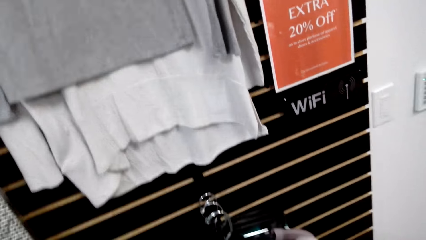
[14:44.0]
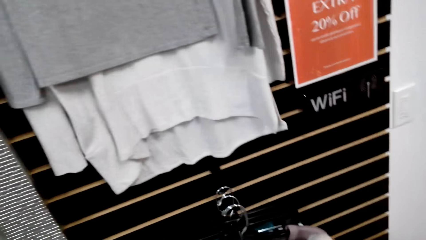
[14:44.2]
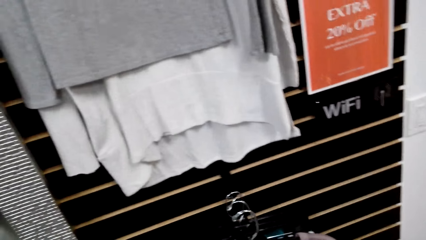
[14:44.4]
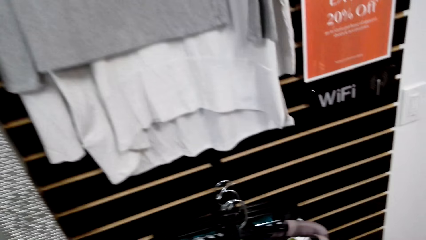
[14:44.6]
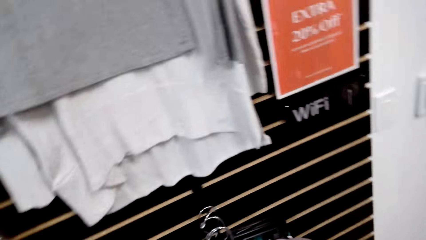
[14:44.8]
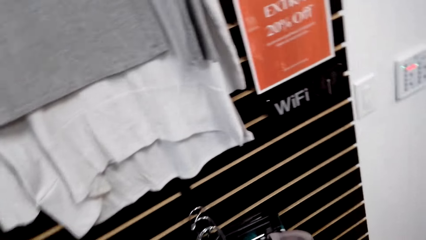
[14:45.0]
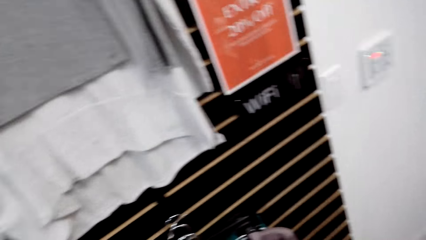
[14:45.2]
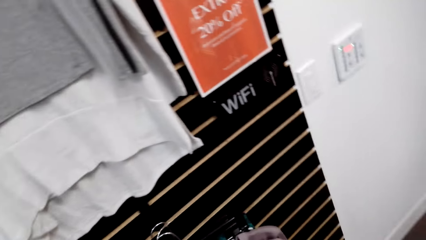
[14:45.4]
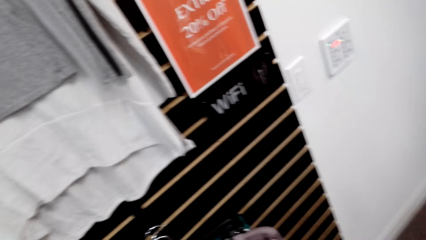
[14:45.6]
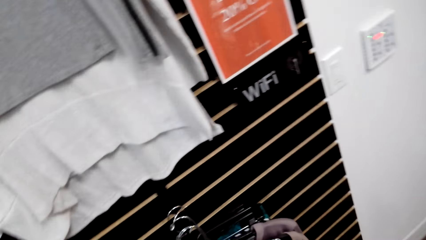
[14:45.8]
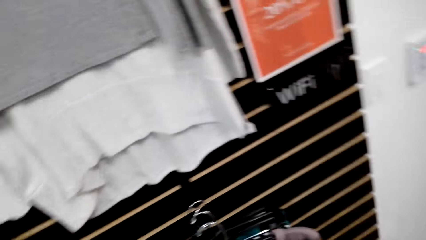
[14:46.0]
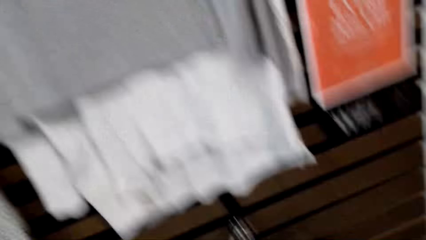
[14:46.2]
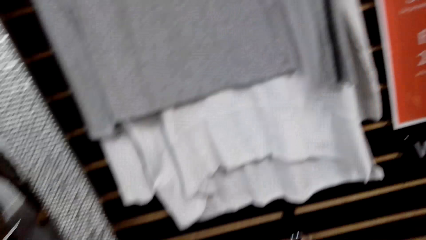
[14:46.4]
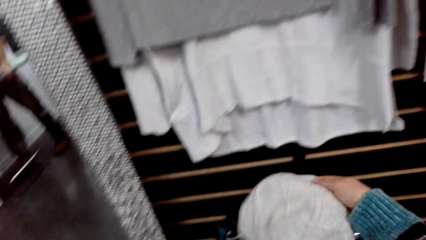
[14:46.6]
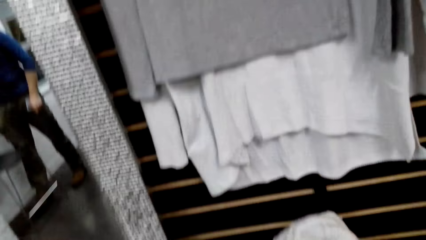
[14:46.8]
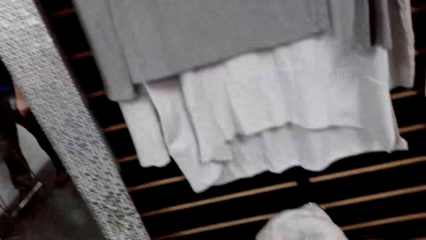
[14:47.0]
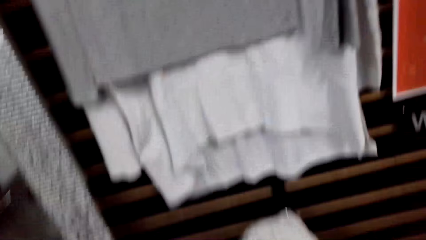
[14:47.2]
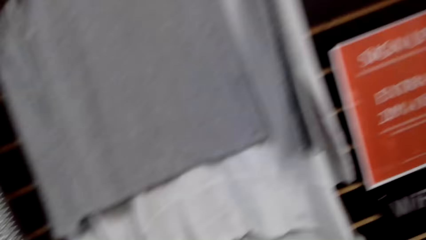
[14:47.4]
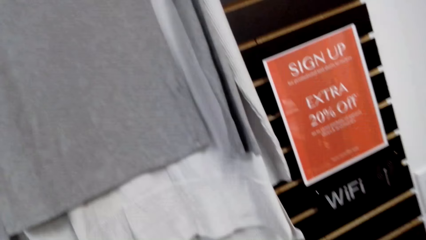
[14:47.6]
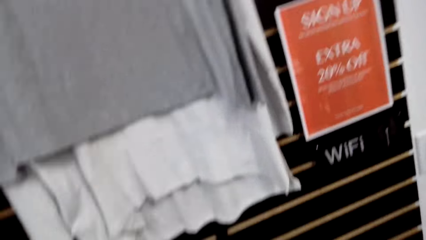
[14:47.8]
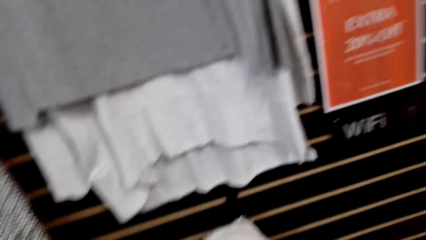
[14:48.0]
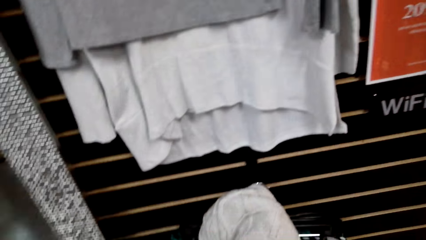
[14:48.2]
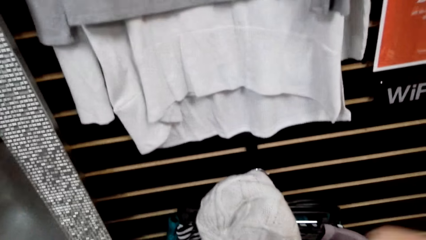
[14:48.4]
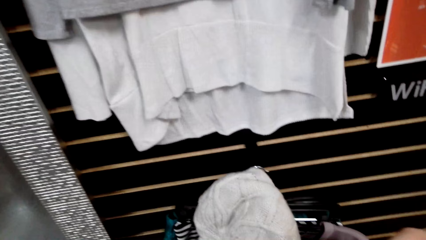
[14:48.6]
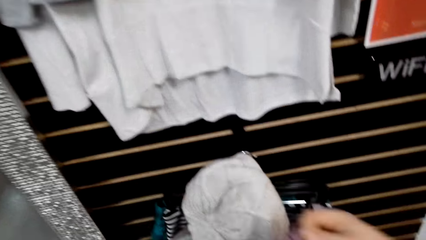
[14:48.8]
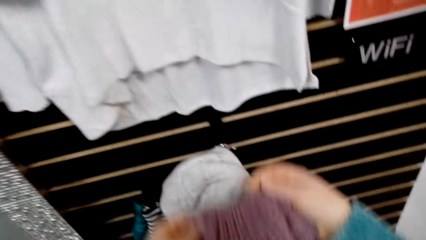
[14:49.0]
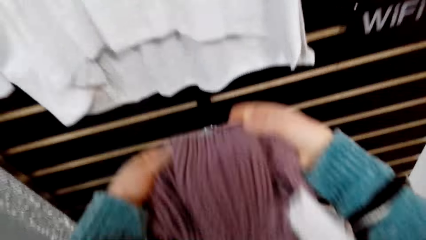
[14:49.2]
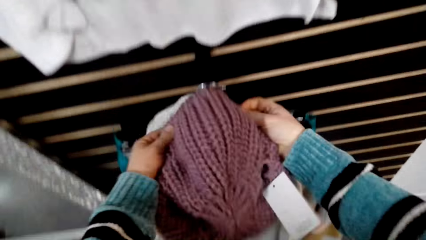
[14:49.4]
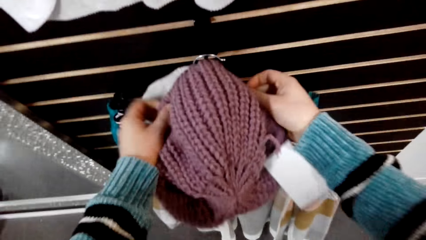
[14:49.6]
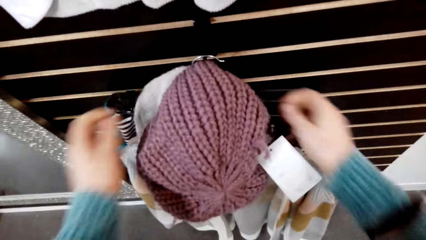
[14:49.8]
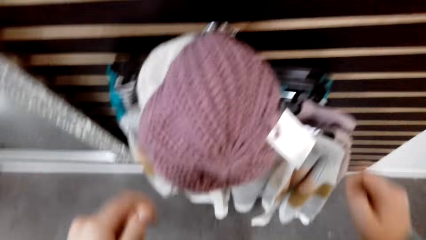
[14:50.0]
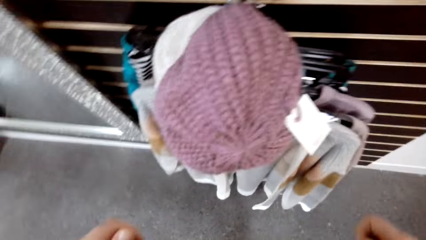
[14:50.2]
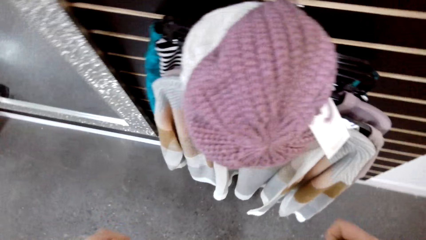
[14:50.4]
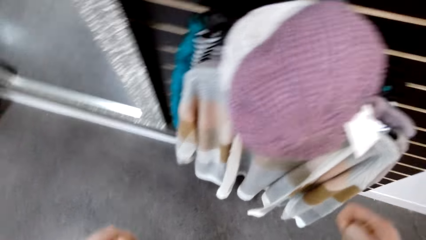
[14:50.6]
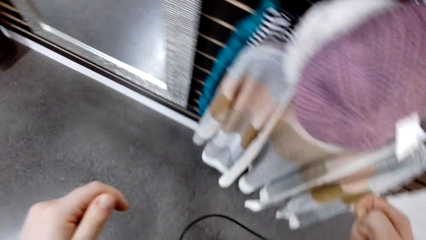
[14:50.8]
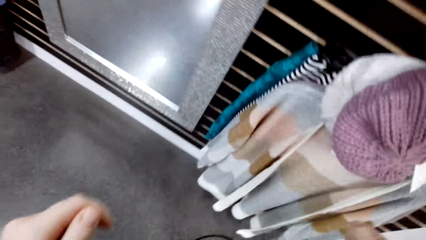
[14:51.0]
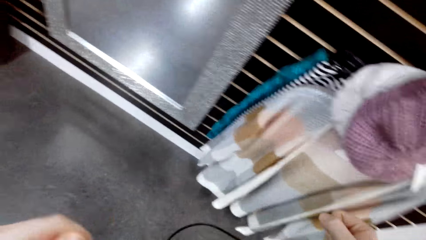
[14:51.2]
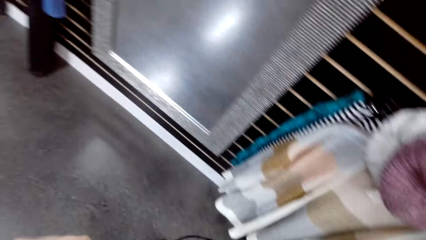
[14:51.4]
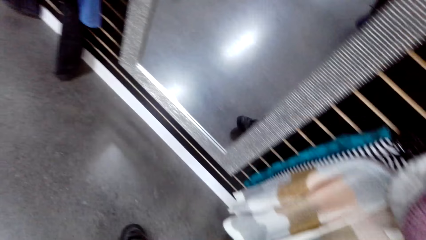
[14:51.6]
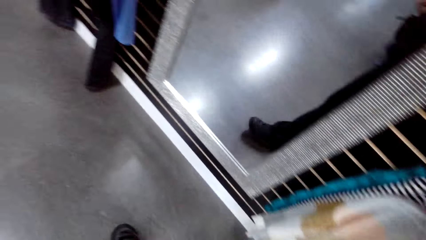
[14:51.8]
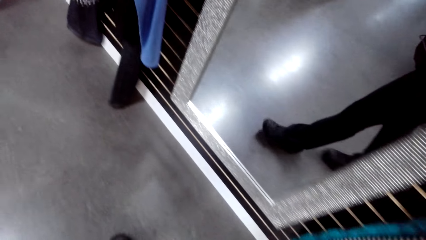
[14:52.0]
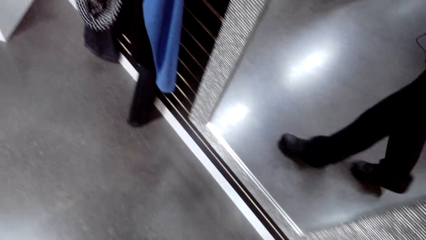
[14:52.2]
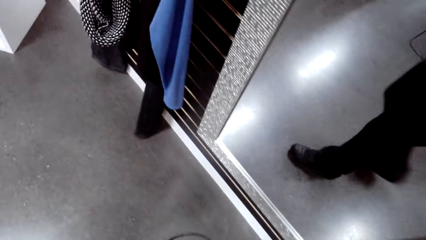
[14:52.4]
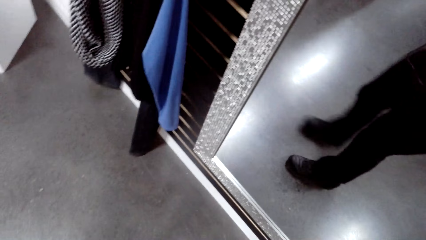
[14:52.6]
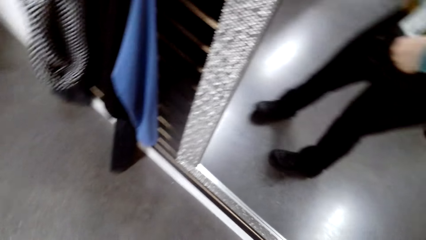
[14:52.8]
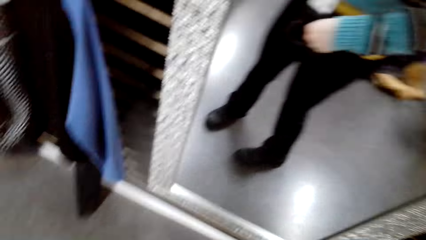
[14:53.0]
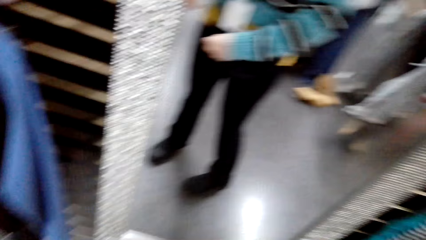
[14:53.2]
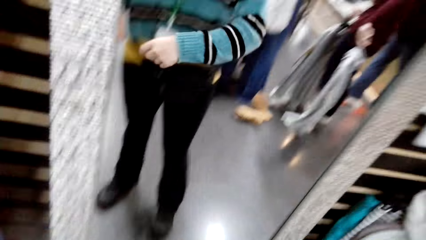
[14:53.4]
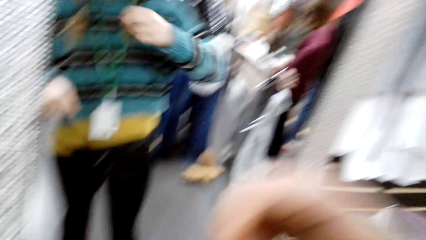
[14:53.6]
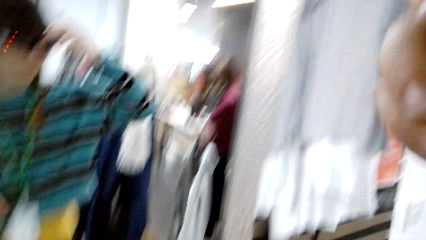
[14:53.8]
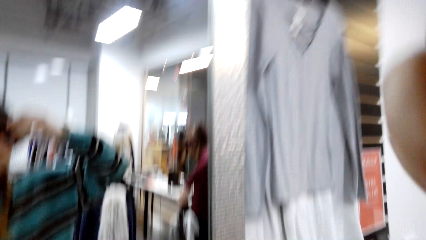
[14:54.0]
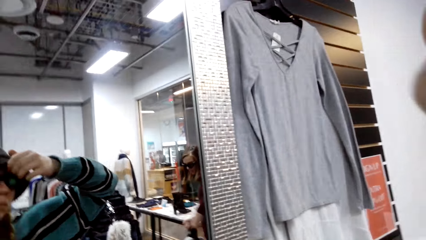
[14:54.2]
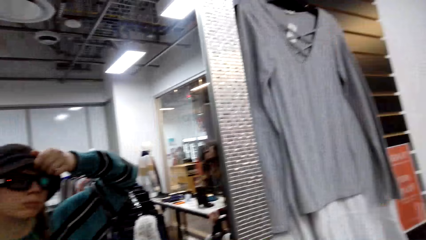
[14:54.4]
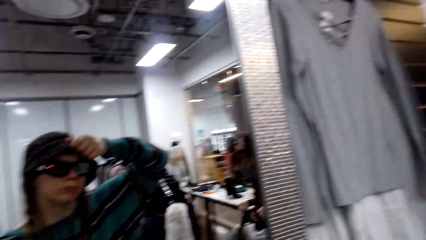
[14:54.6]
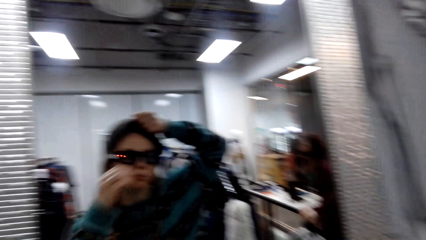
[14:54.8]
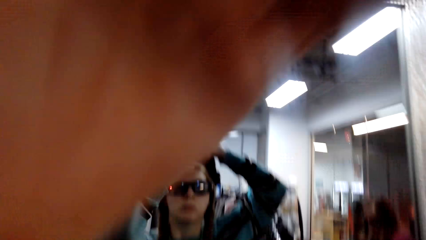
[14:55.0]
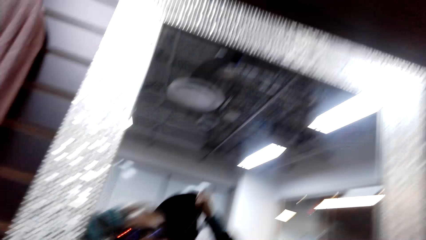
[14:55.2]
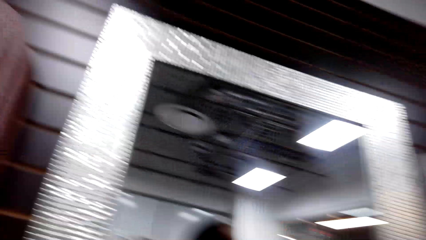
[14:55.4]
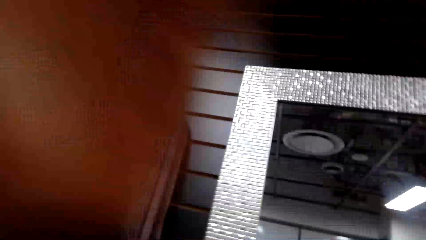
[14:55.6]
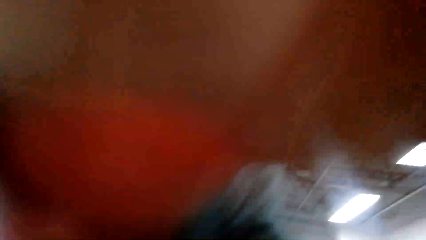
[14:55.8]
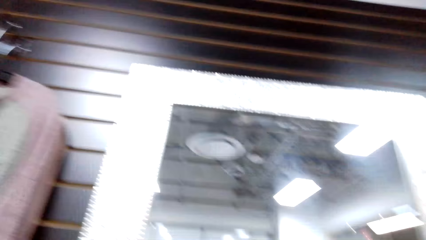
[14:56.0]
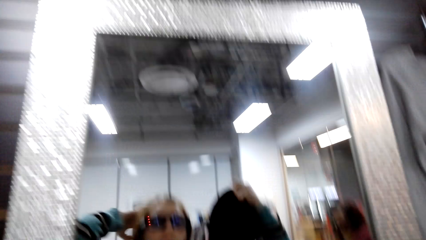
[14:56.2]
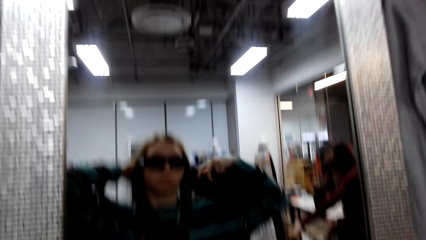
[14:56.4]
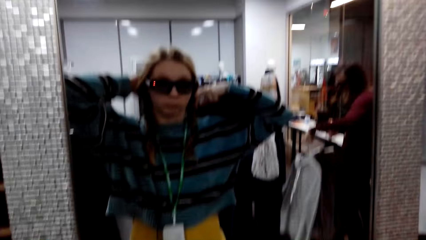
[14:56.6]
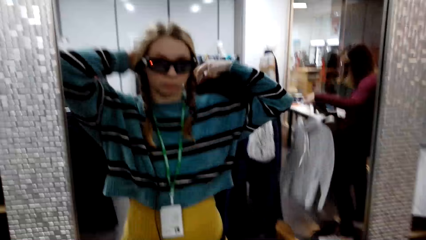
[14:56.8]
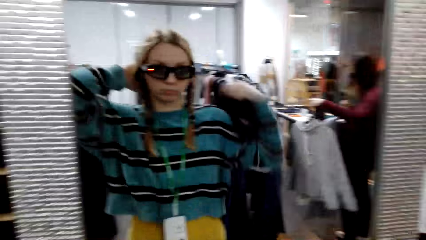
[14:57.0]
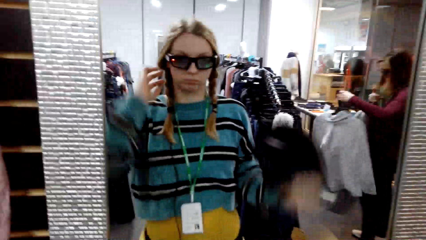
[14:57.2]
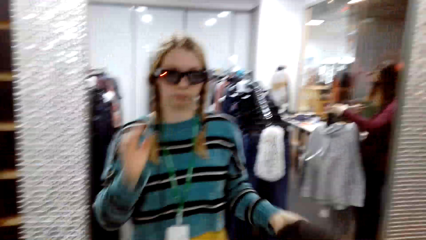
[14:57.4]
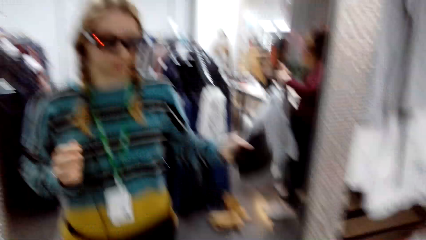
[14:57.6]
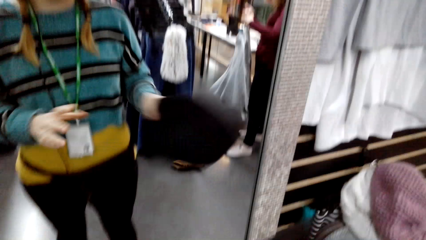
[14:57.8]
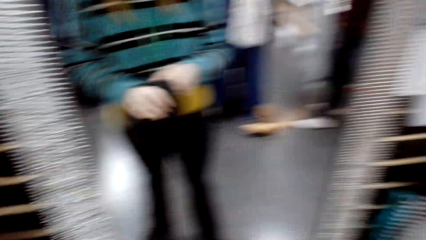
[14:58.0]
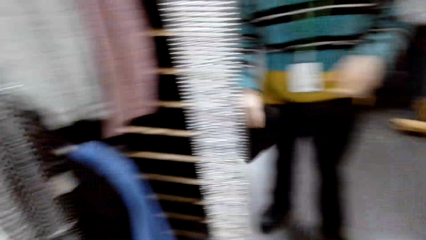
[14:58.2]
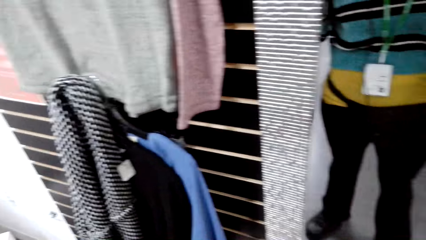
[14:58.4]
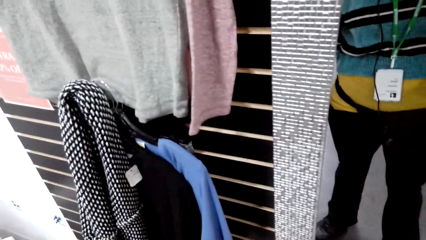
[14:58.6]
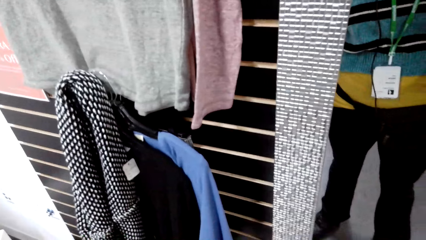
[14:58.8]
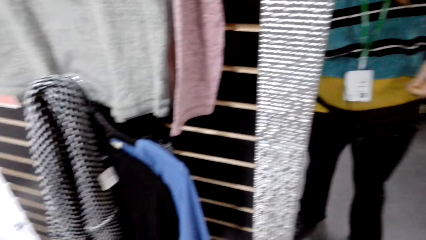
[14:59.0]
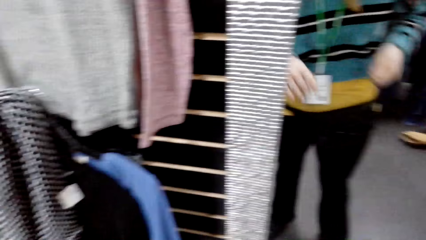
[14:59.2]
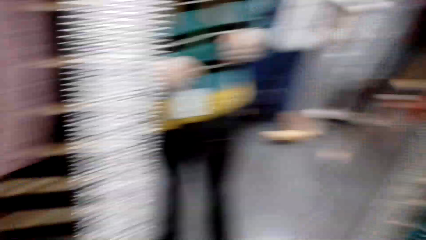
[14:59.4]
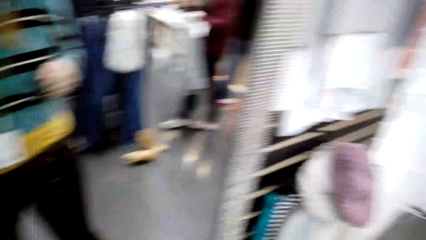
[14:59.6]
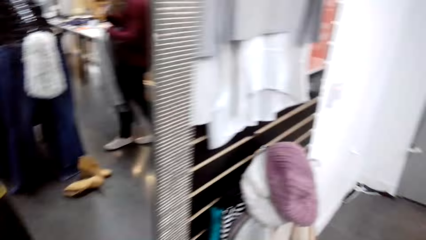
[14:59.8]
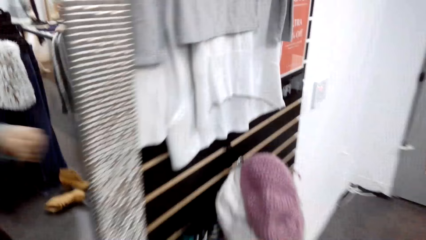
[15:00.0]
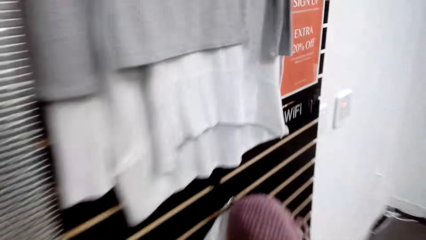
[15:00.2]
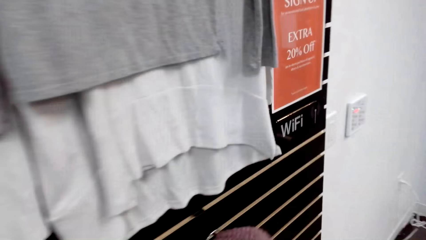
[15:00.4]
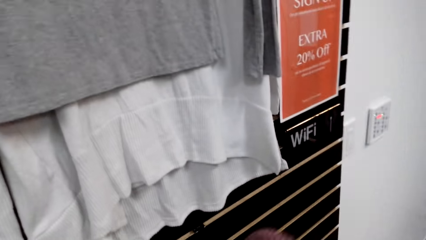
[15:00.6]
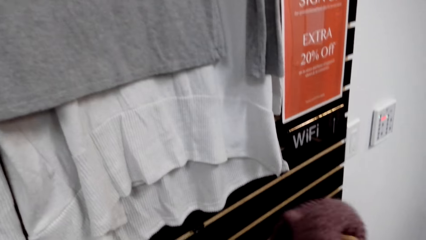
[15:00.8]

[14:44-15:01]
The camera wearer puts the winter cap on the clothes rack. She walks towards the mirror. She looks at herself in the mirror. She removes the winter cap. She throws the winter cap on the floor.
